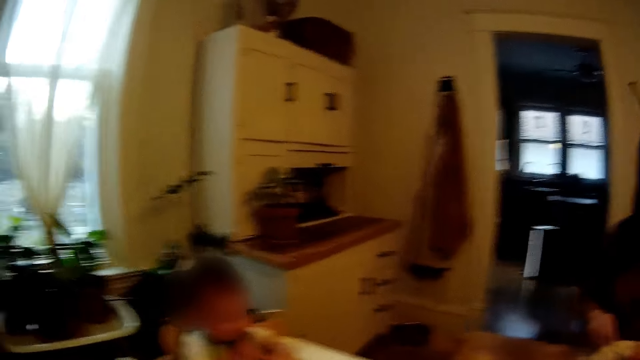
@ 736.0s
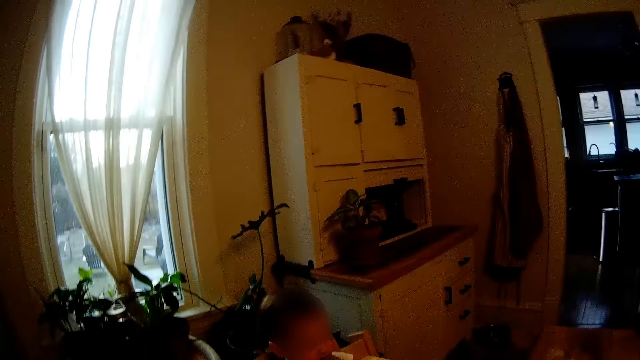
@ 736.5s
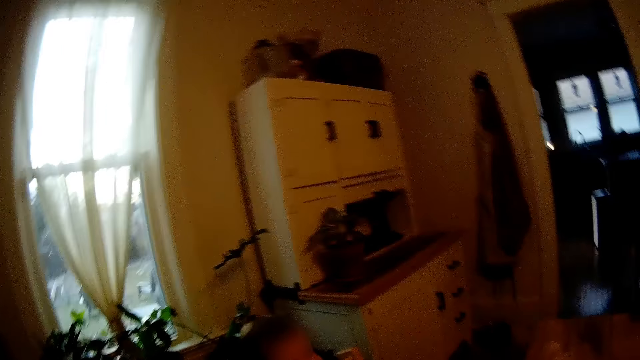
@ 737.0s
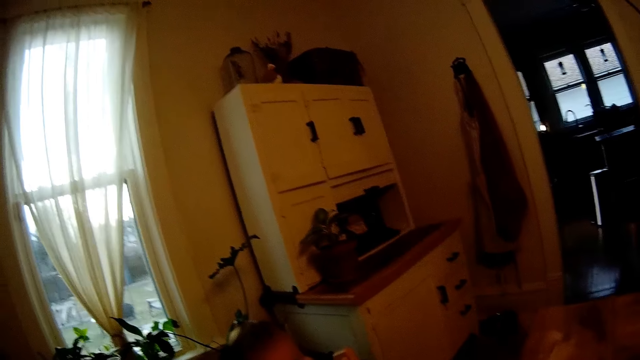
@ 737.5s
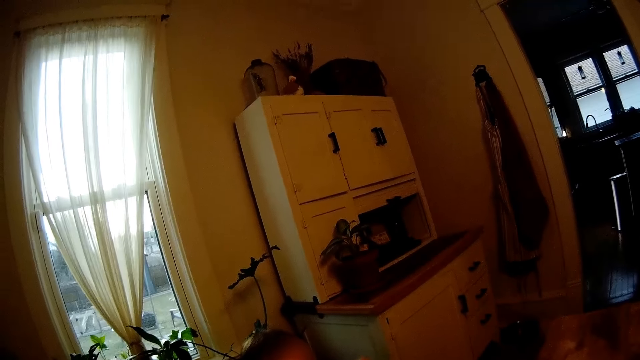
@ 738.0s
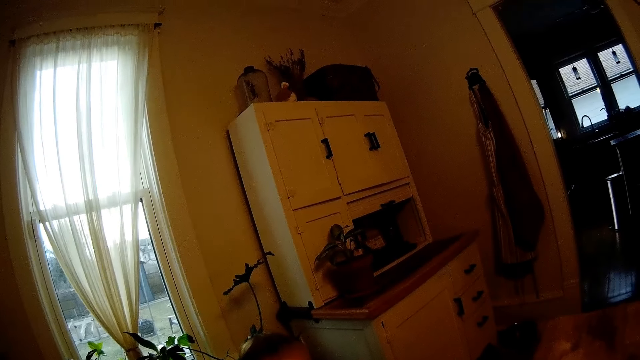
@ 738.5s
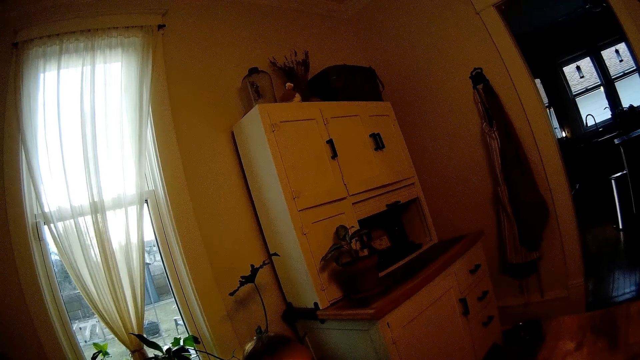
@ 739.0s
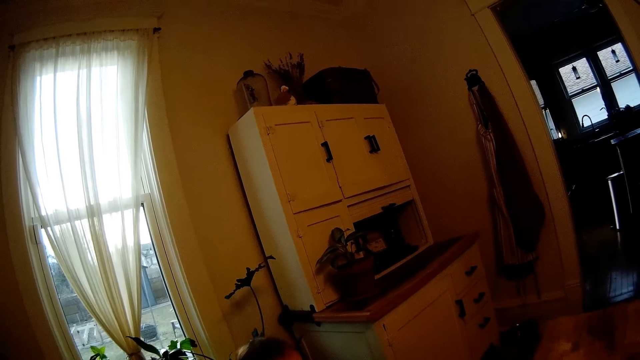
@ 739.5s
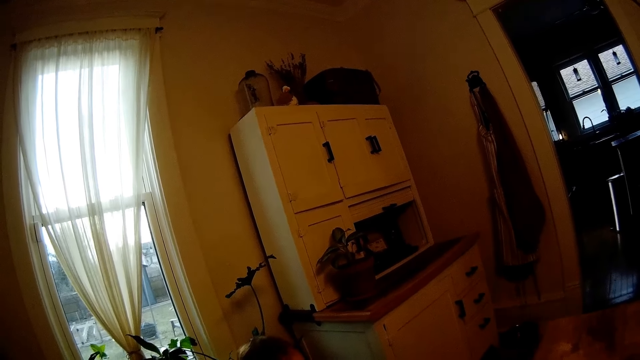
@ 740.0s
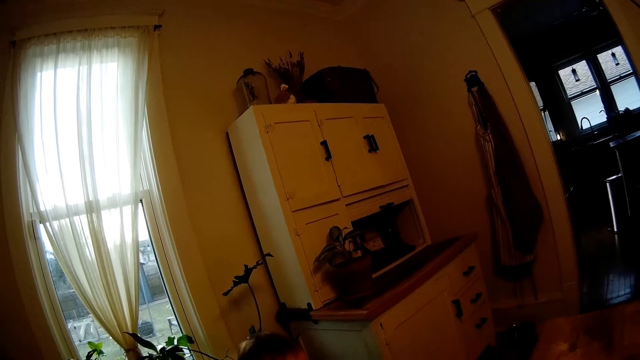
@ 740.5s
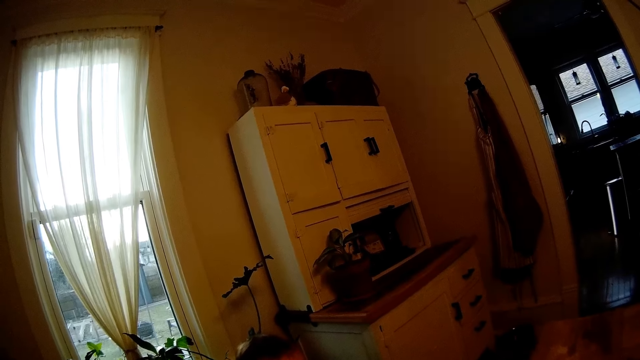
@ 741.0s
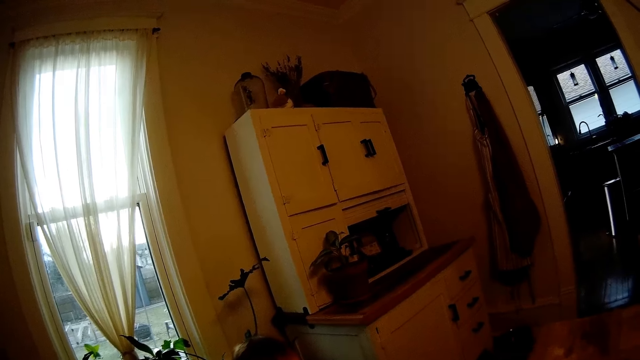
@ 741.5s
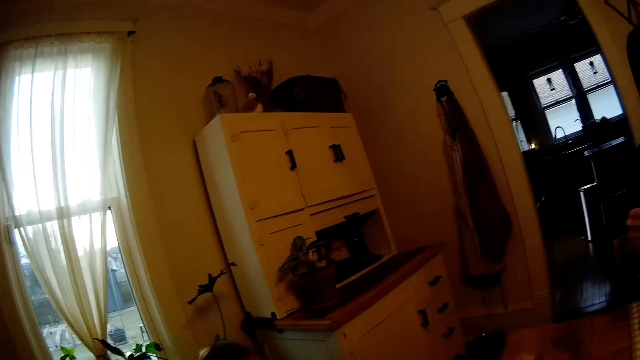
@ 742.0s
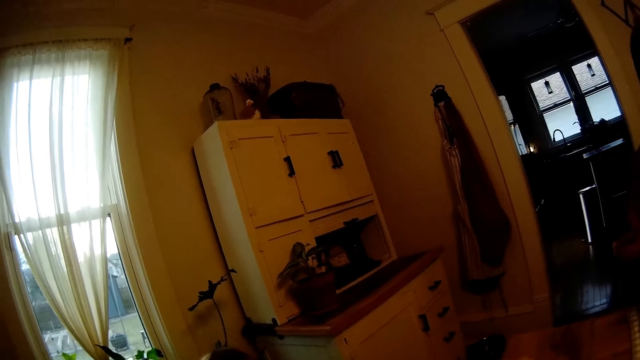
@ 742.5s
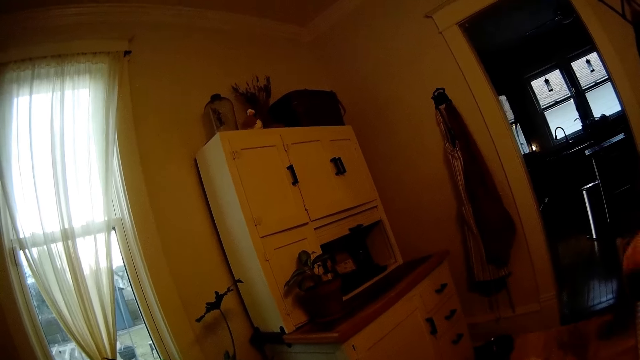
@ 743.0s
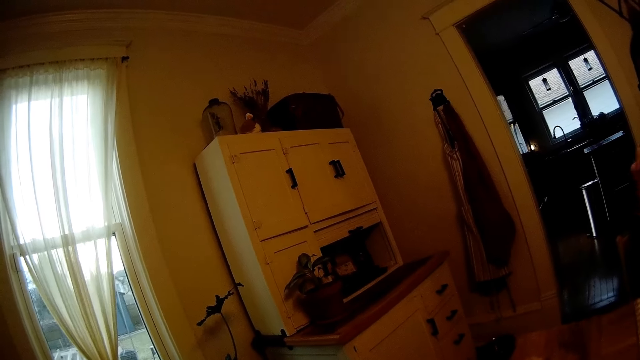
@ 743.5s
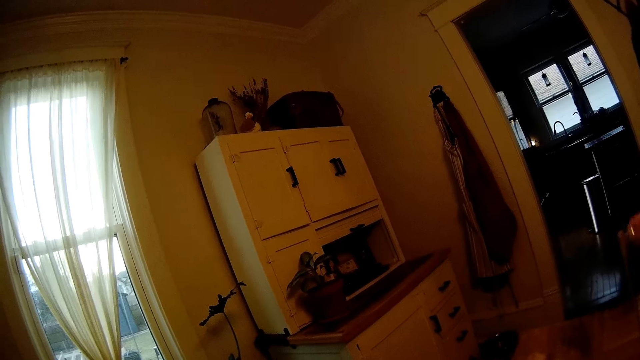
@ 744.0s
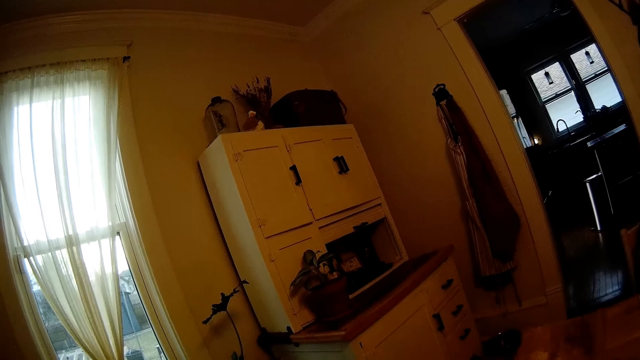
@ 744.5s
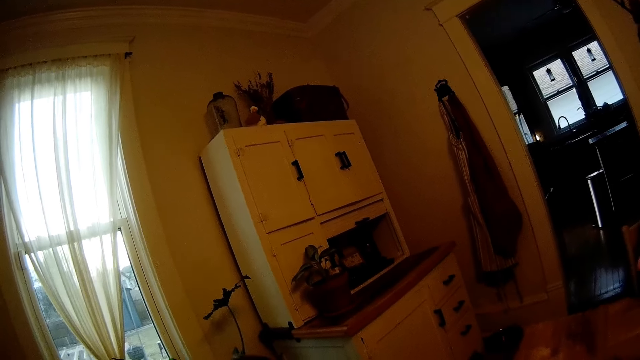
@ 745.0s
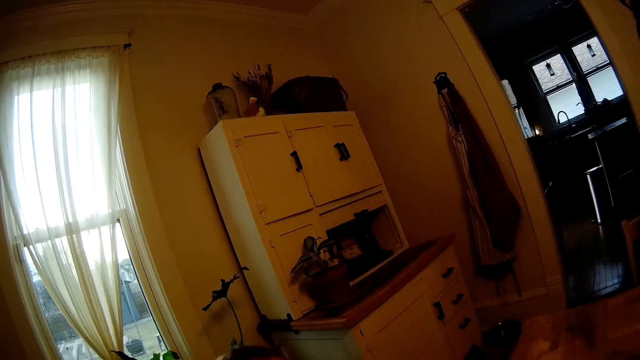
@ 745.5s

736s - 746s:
The woman eats the grilled steaks in the plate with the fork. The camera wearer stares around.

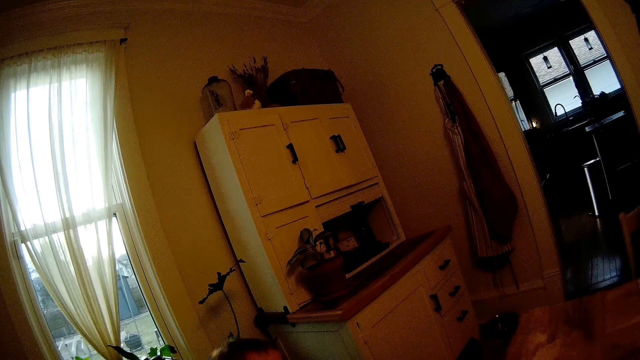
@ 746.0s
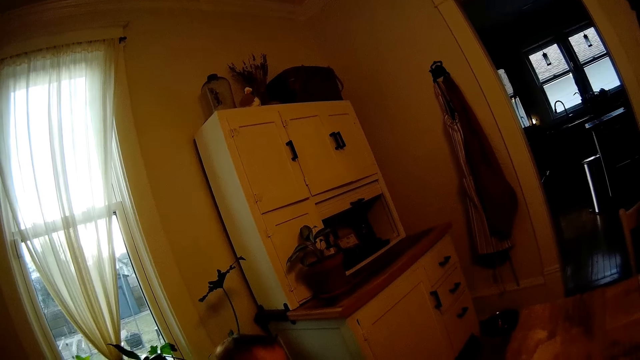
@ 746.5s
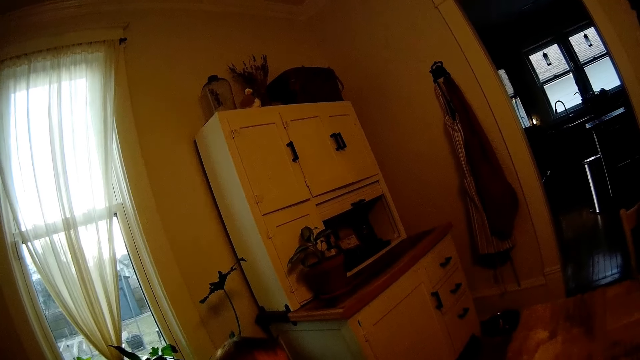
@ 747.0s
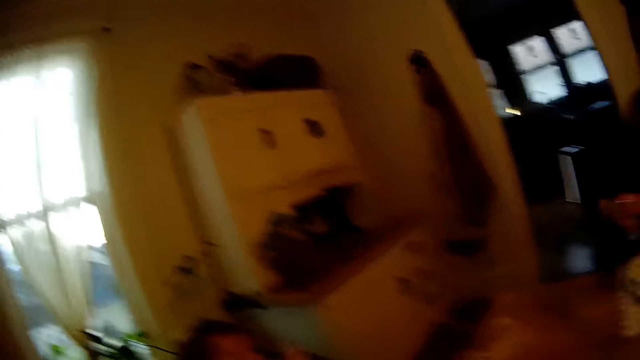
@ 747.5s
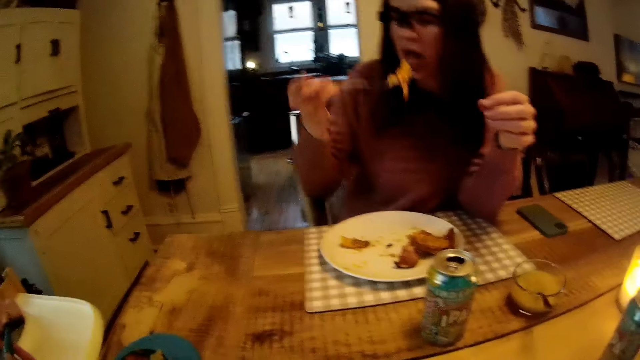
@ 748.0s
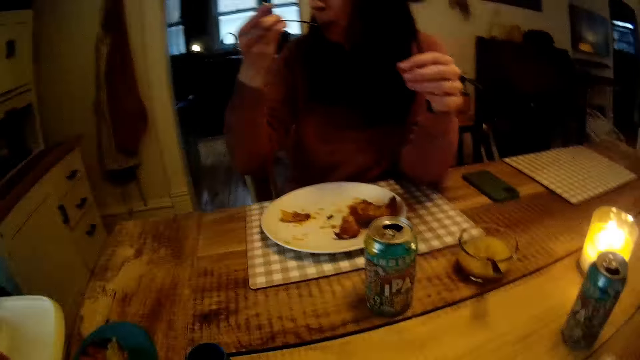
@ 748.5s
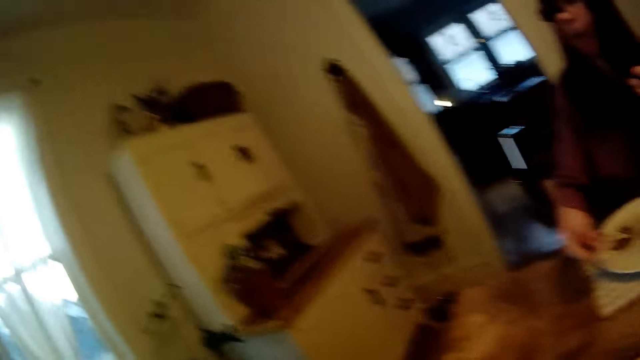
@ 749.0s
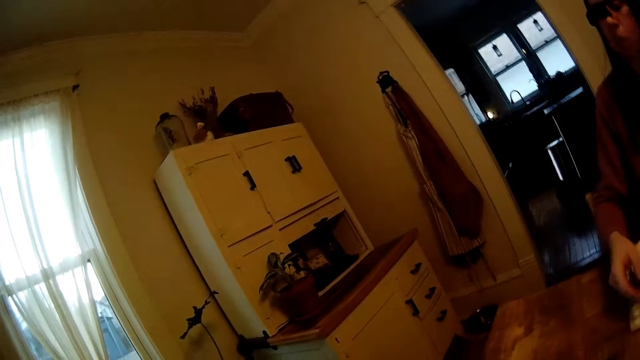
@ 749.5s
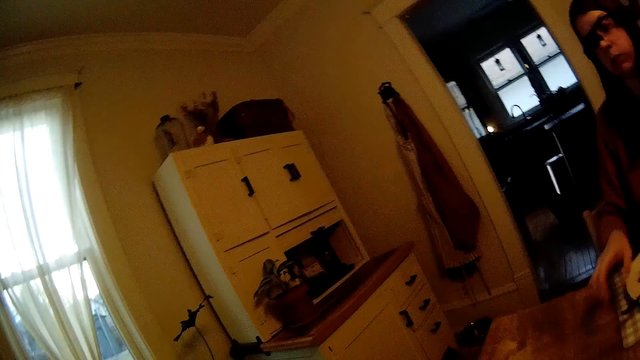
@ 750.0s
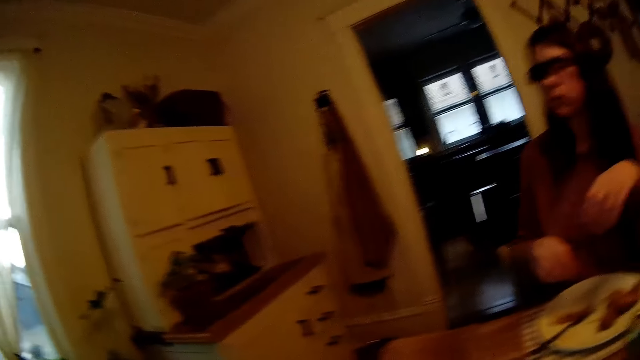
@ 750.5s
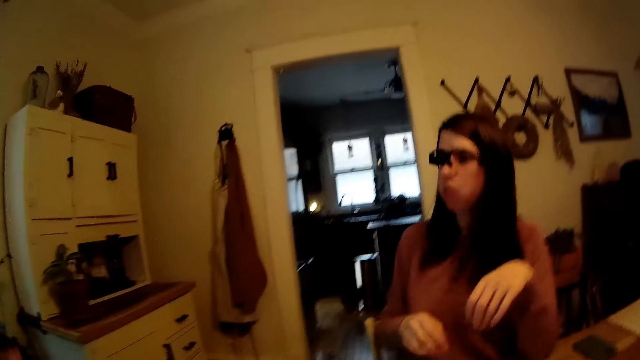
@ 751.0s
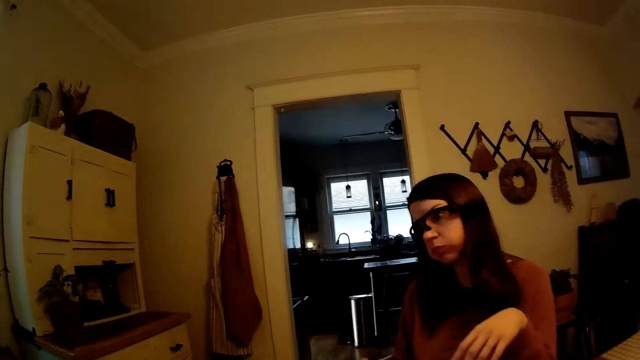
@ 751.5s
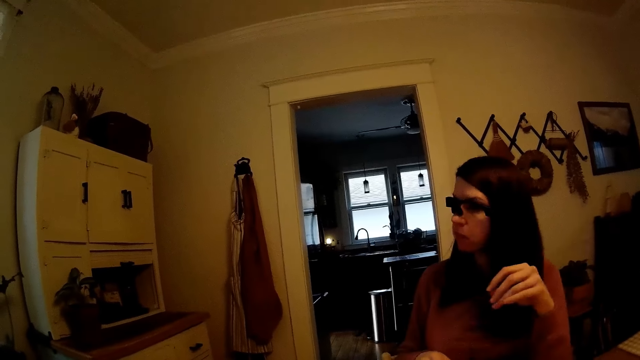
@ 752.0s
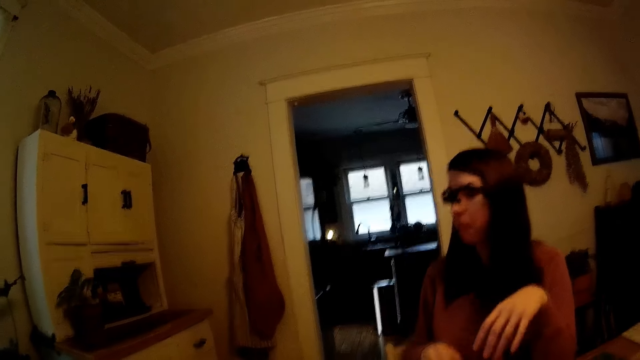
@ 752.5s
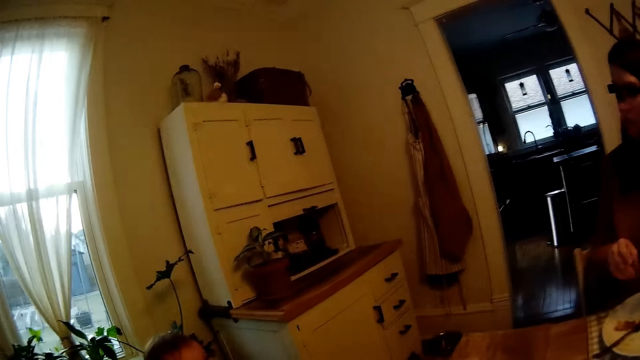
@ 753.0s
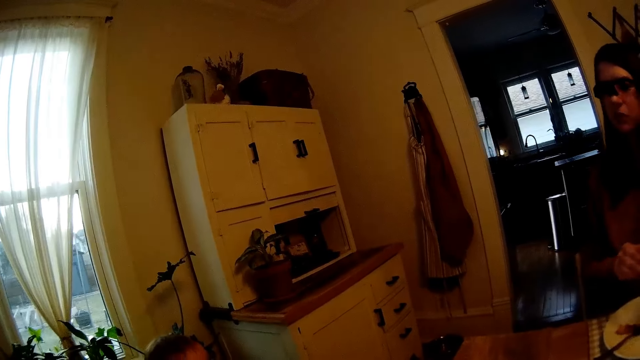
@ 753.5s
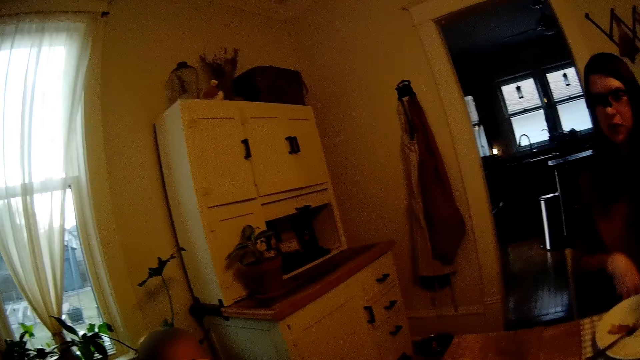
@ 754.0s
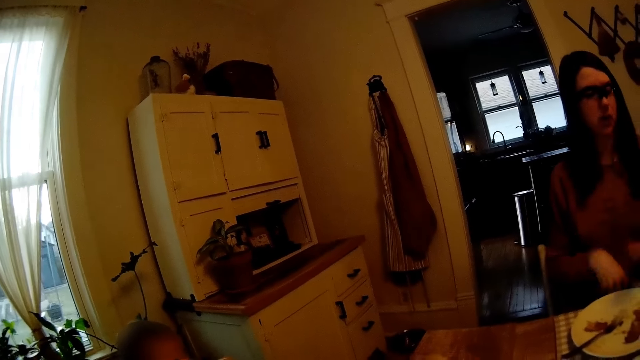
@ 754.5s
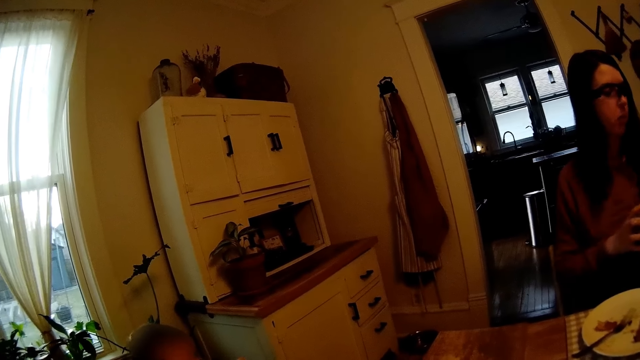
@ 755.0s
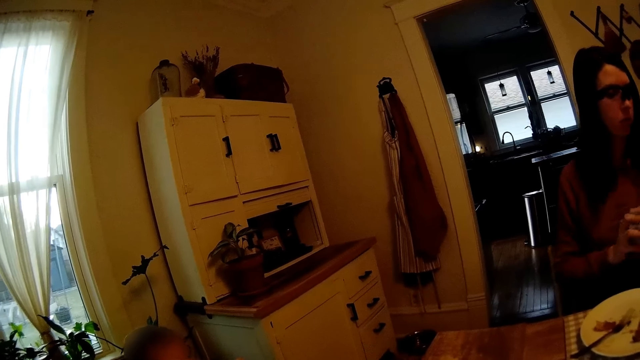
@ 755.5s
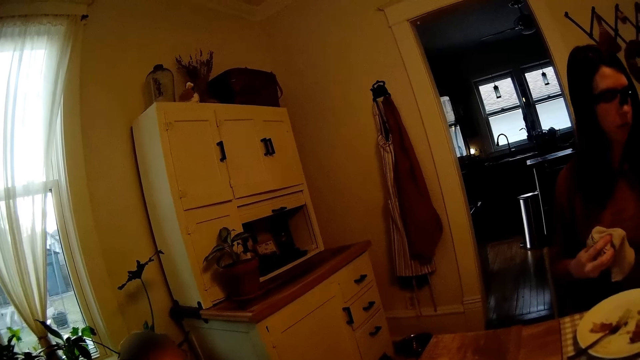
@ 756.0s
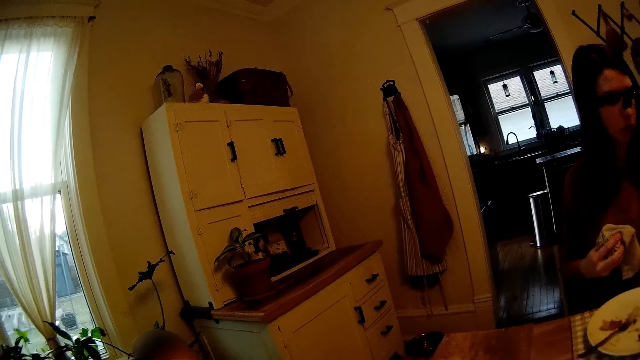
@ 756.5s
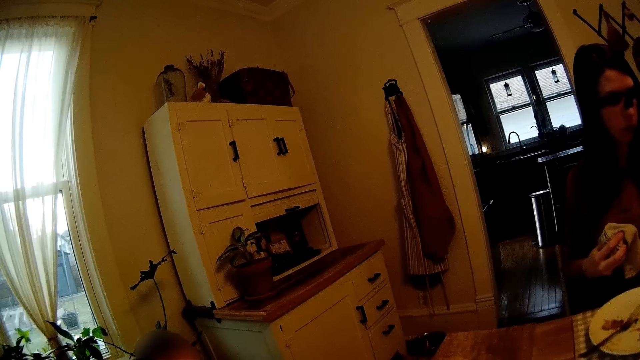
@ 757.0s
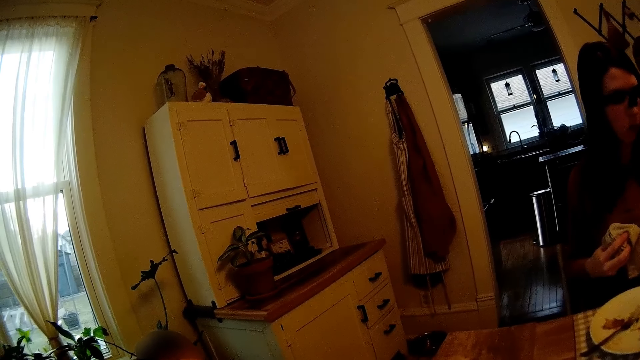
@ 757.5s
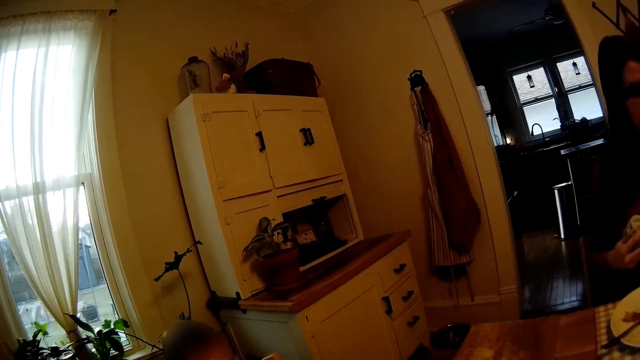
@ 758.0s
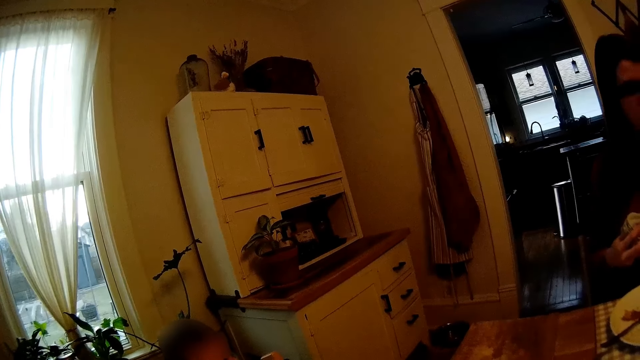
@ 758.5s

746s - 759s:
The woman eats food. The camera wearer looks around. The woman drops the fork on the plate and shakes her head. The camera wearer looks around. They interact with the woman. The woman takes a napkin from her lap with her right hand. She cleans both her hands with the napkin. The camera wearer stares around. The woman holds the napkin in her right hand.
